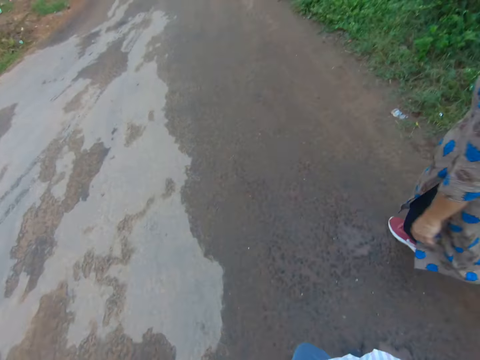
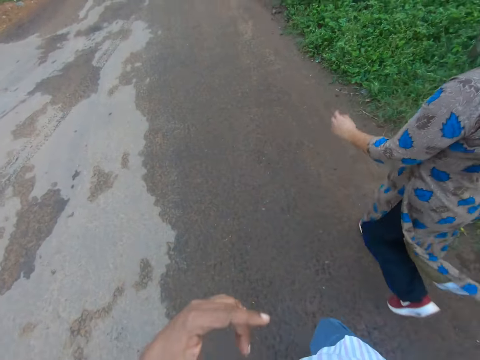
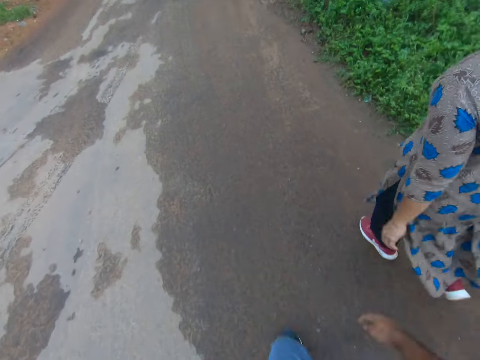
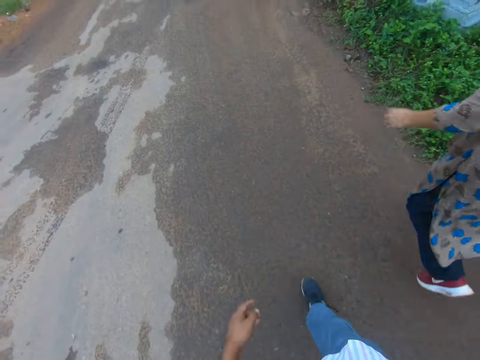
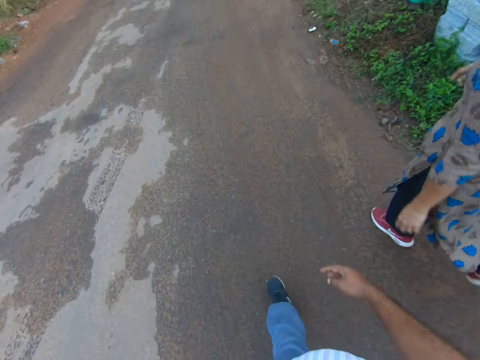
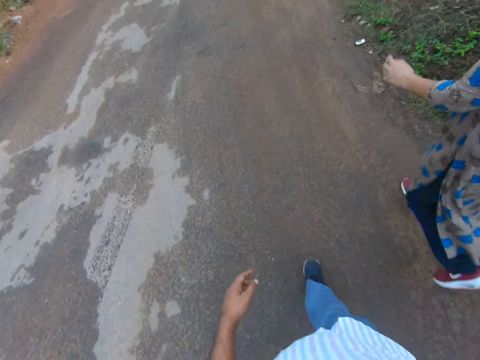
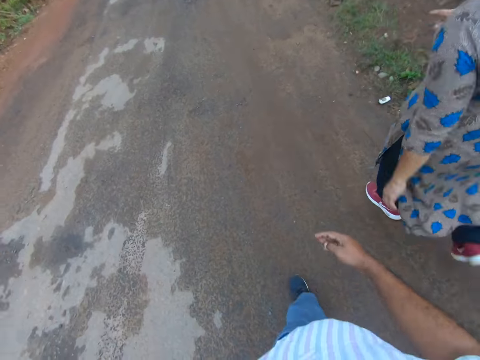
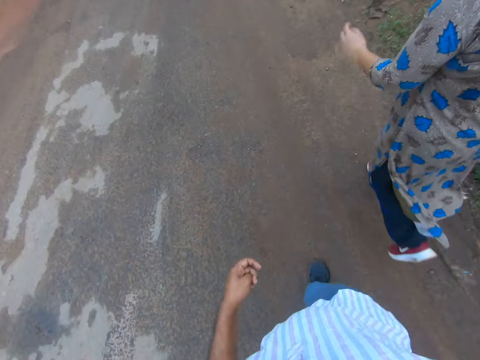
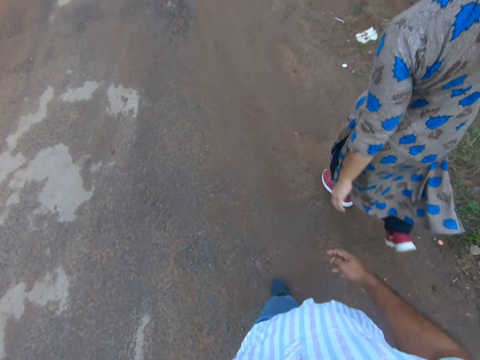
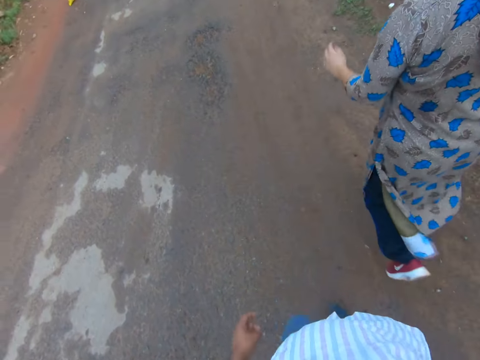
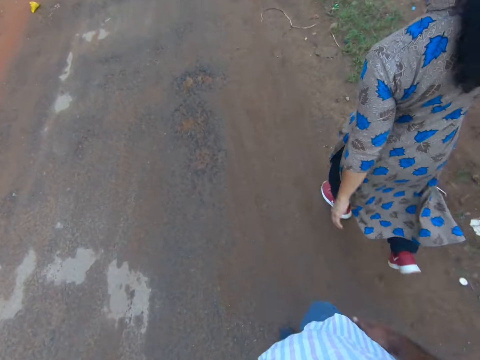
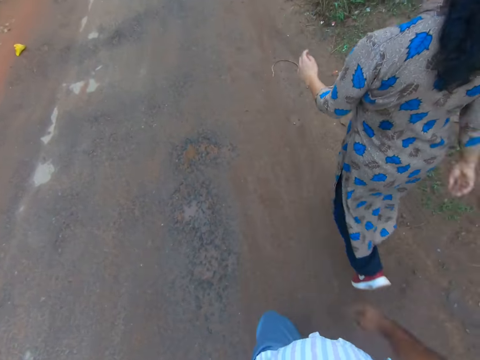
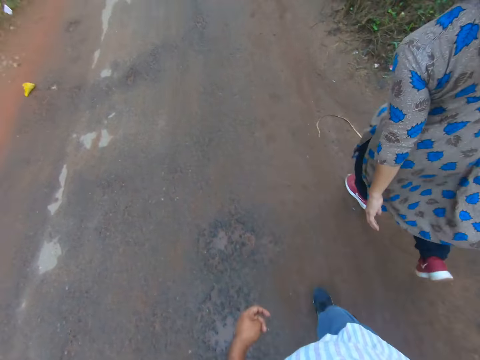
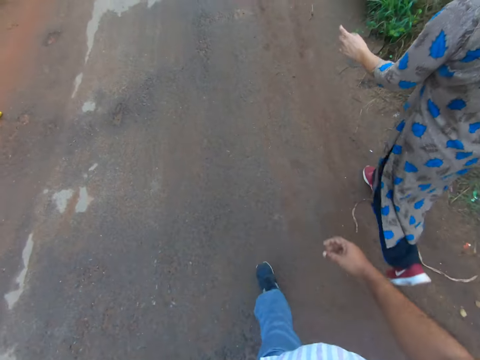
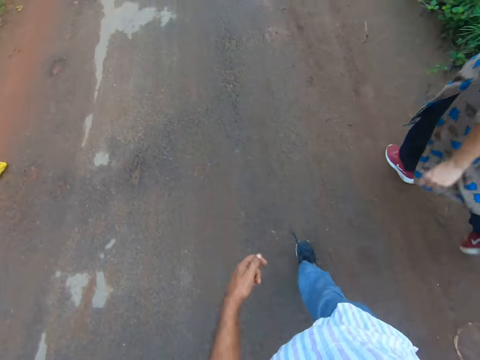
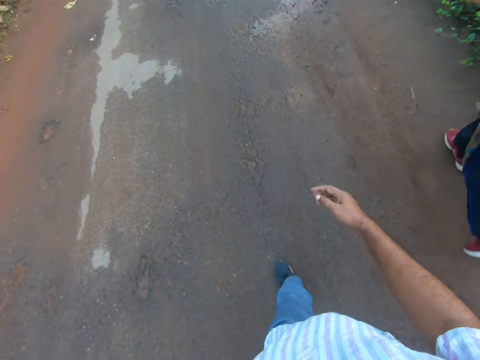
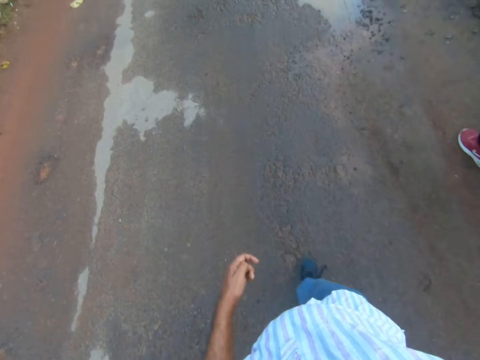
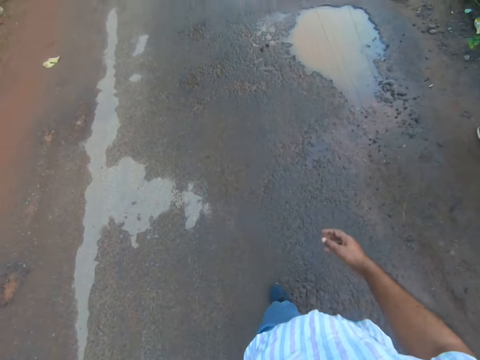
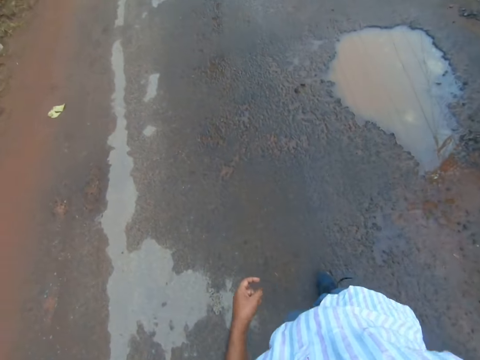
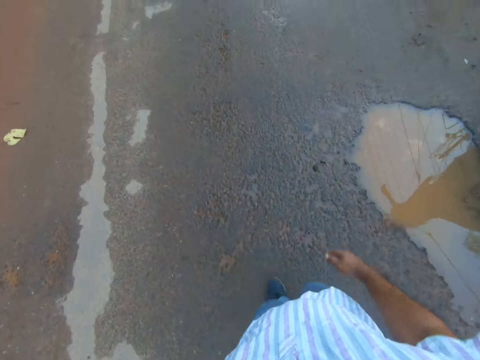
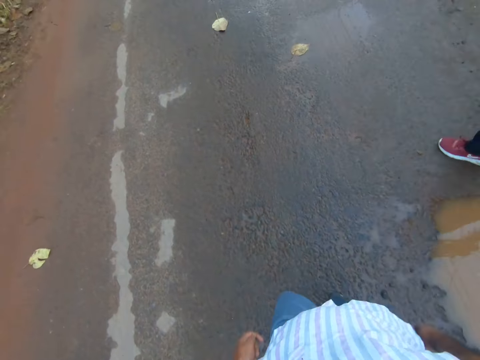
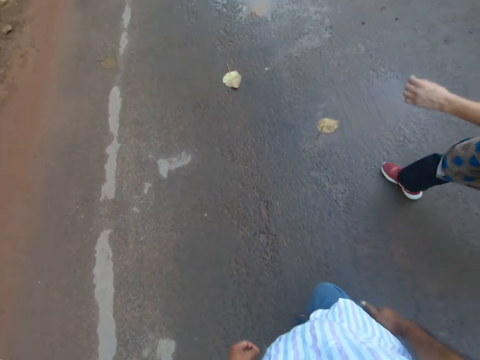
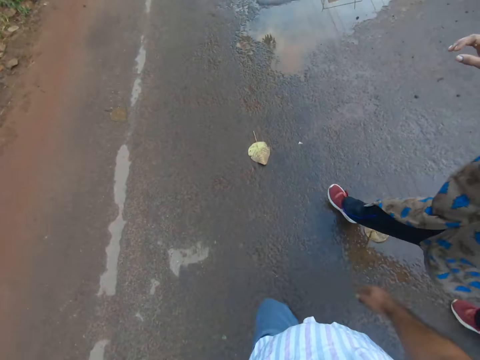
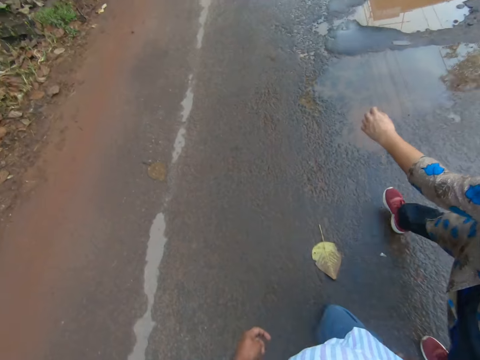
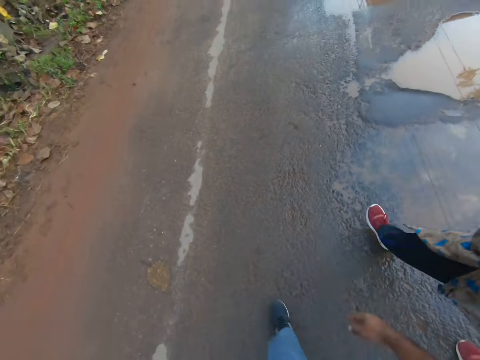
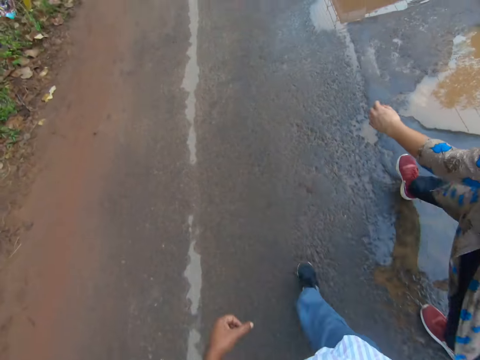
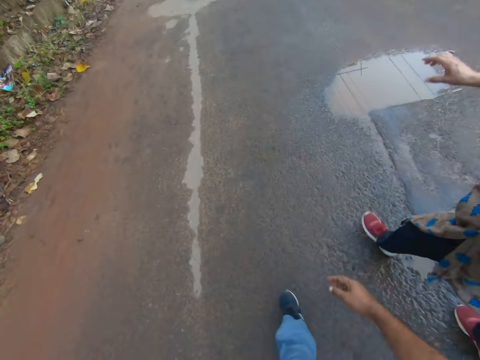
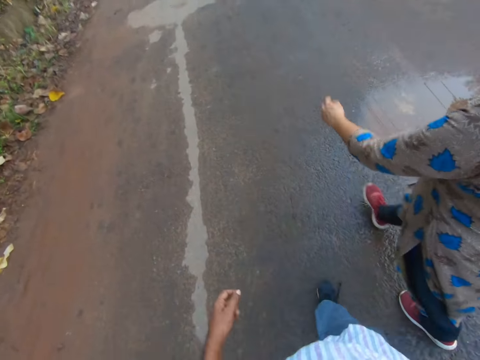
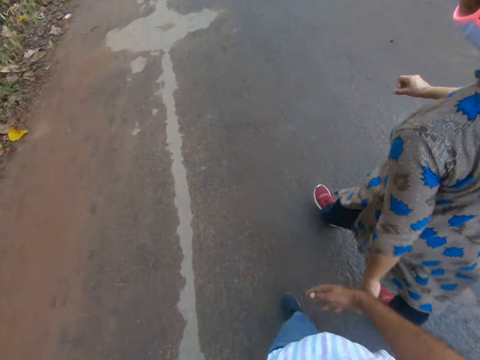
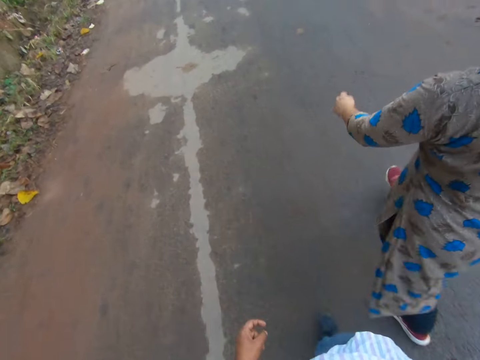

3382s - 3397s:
The camera wearer drops his left hand.

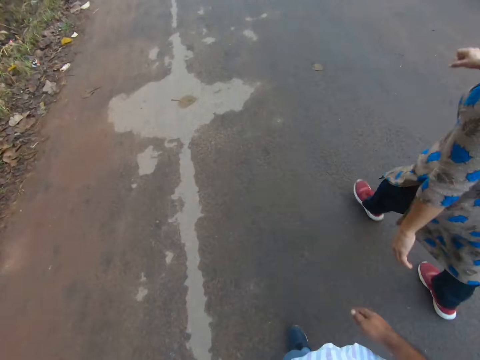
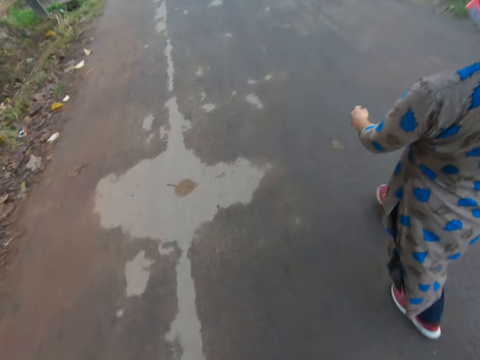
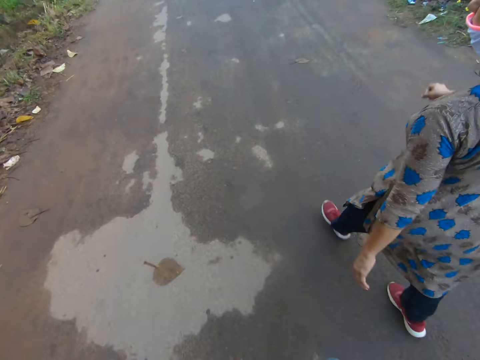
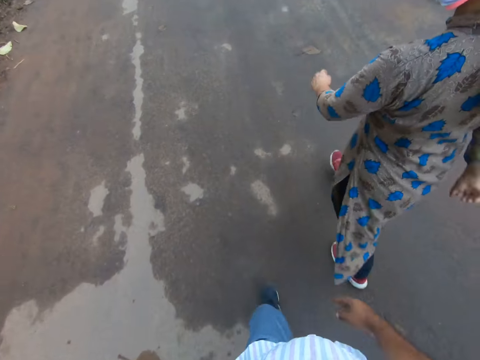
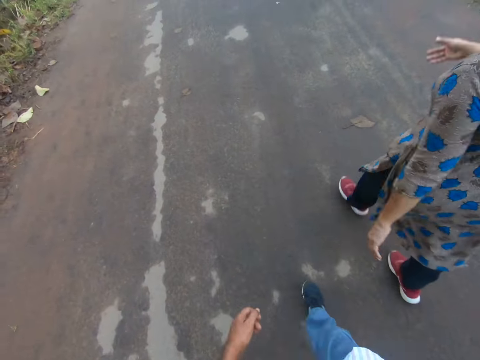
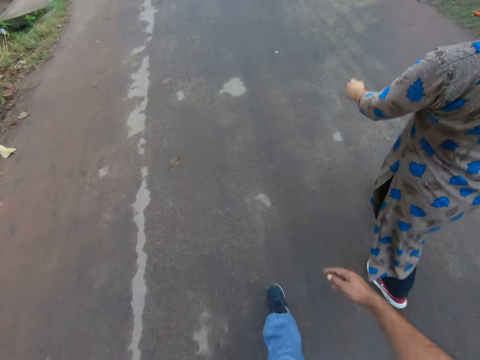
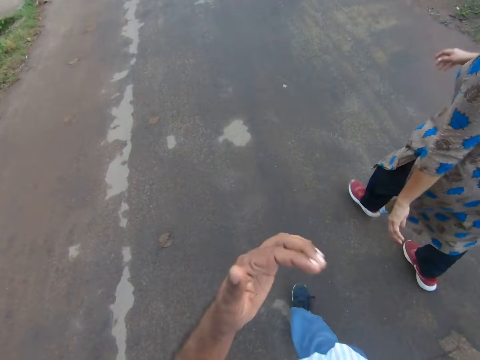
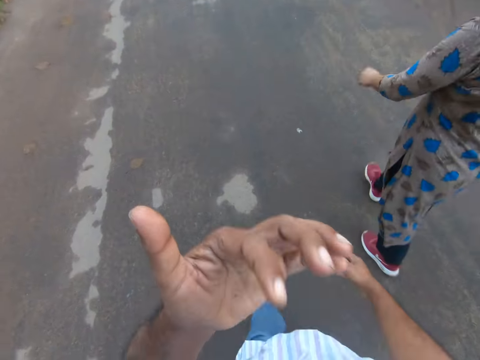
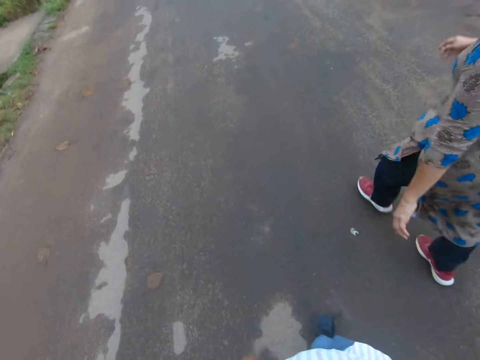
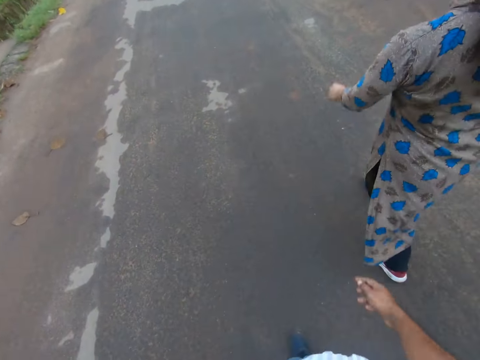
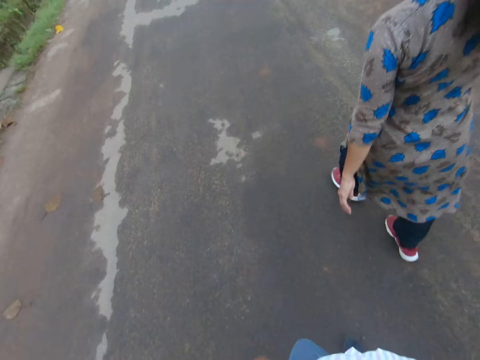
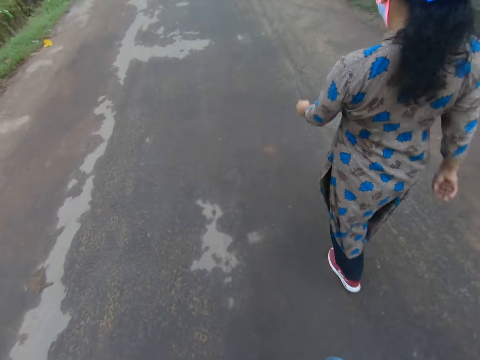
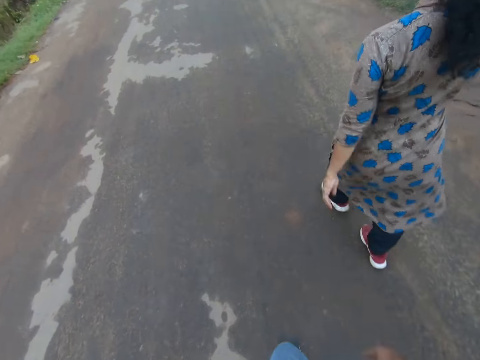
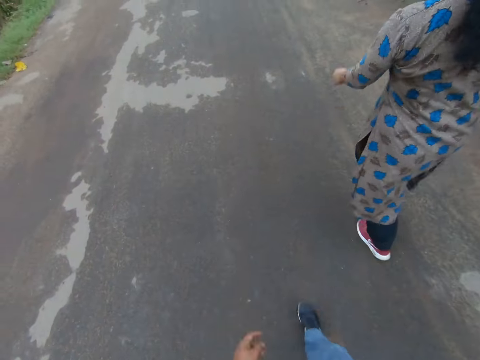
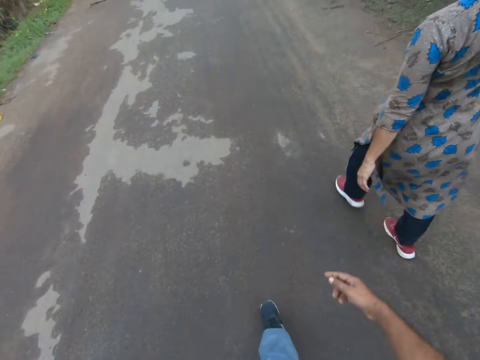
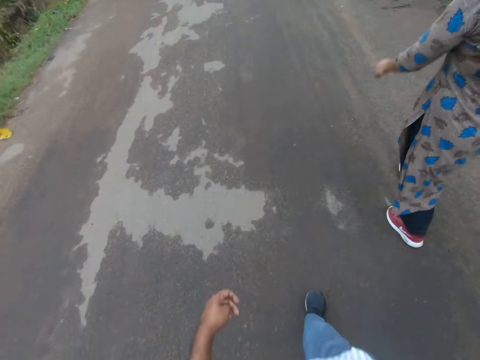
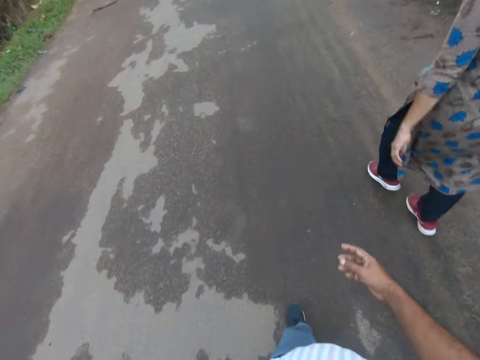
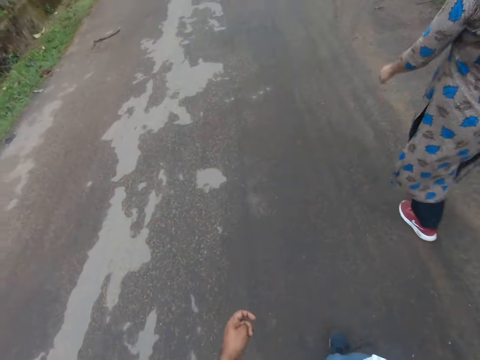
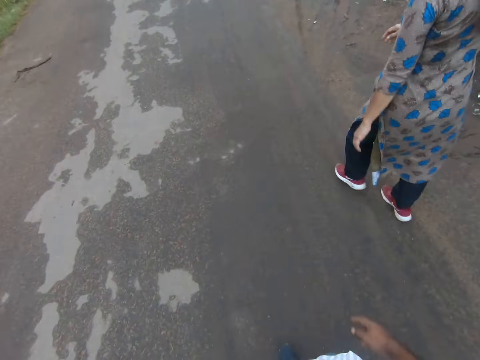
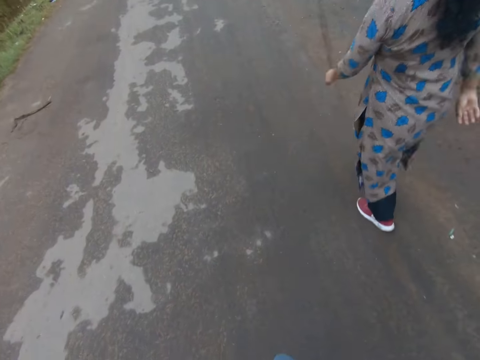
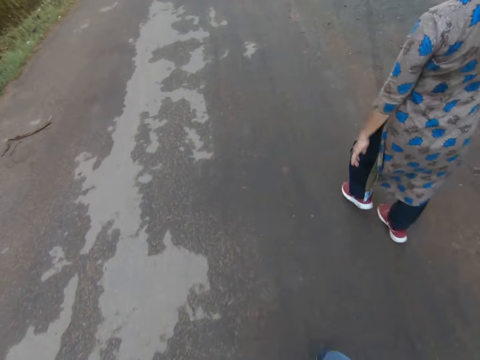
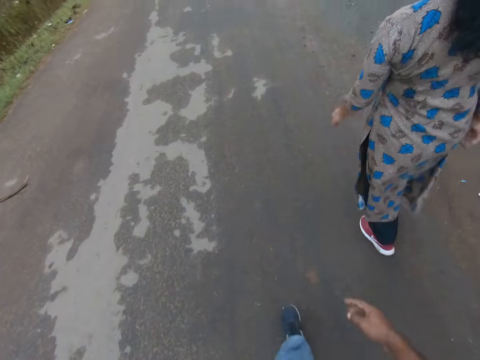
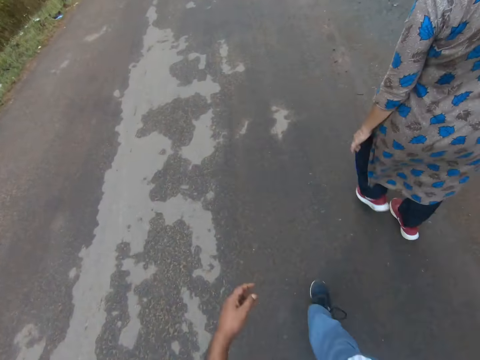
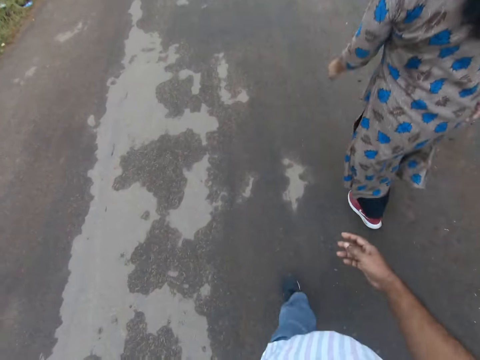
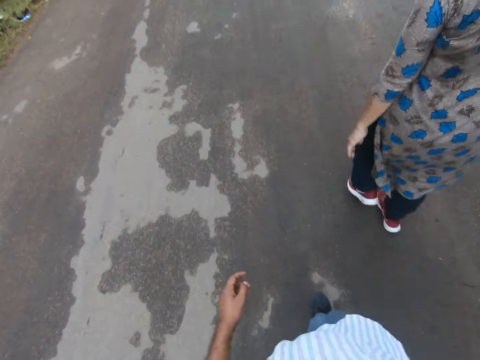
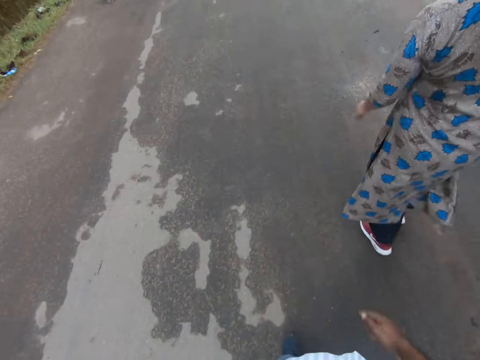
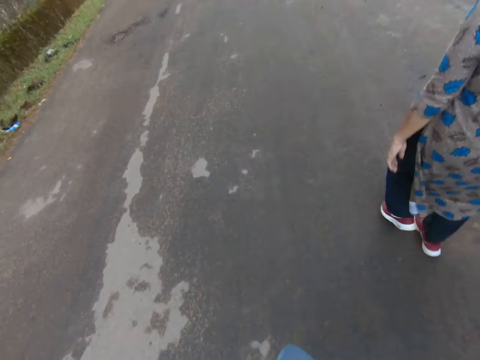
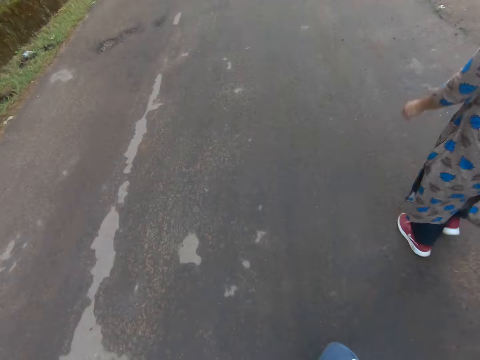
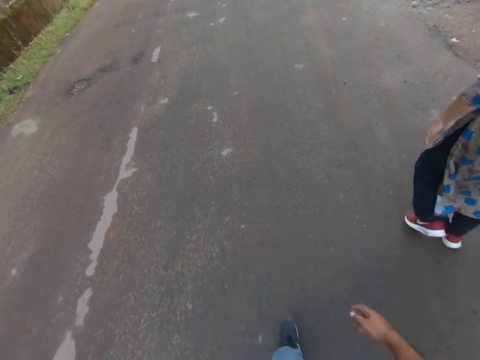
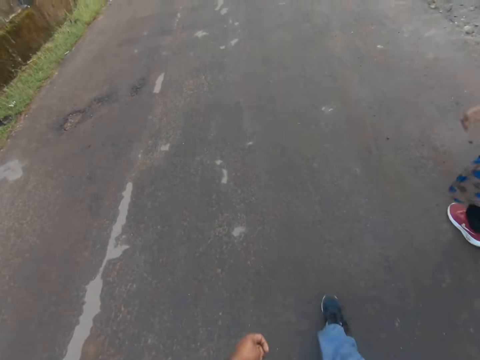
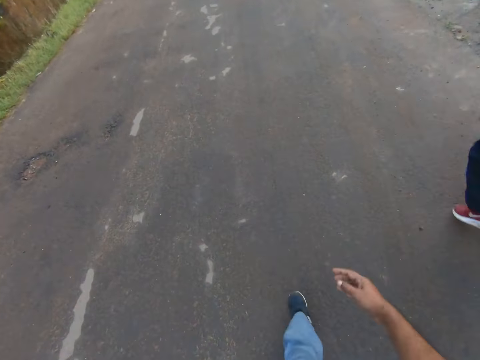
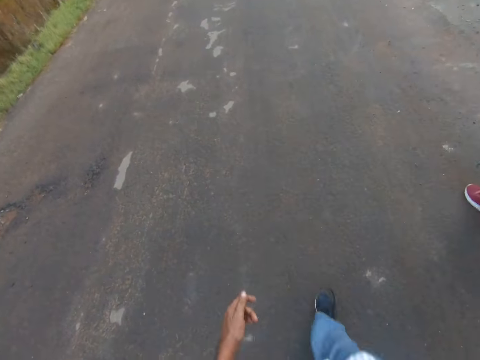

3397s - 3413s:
The camera wearer raises his left hand to his face. He touches his face. He drops his left hand.
